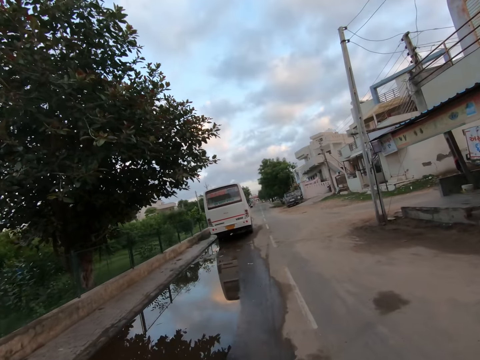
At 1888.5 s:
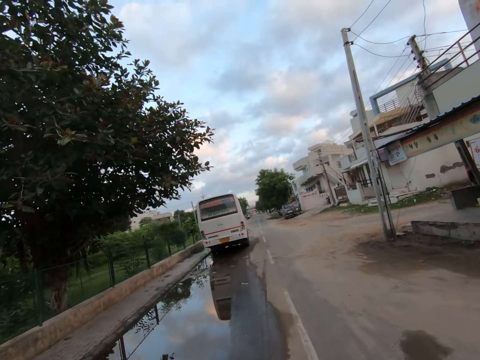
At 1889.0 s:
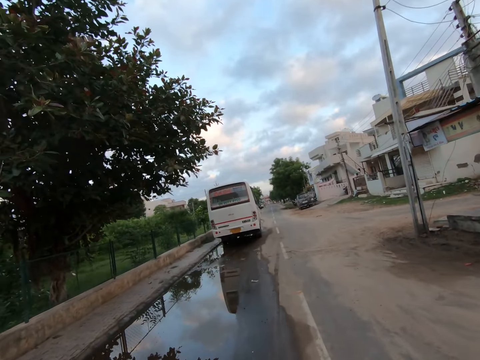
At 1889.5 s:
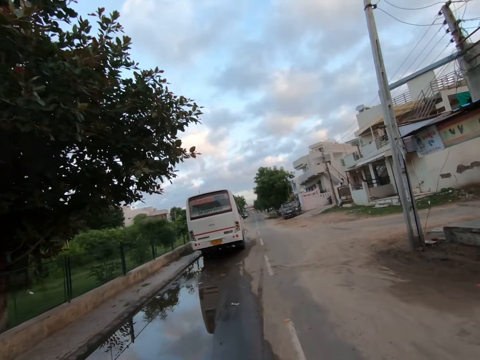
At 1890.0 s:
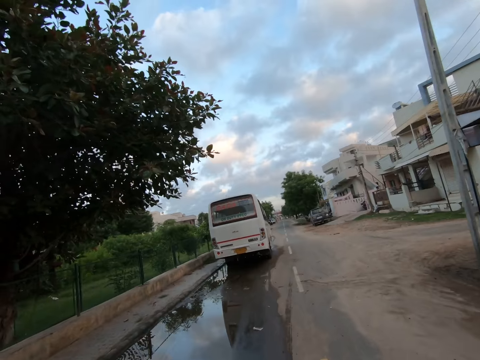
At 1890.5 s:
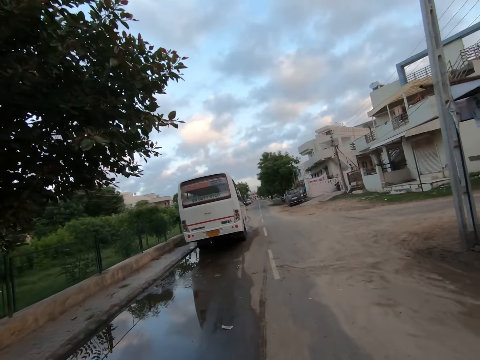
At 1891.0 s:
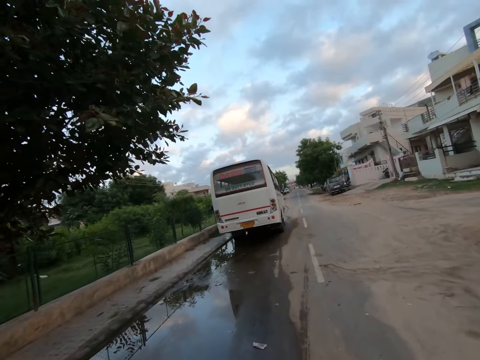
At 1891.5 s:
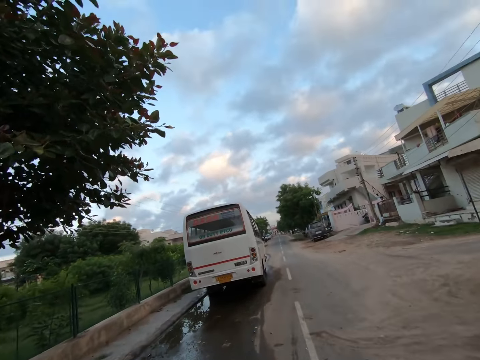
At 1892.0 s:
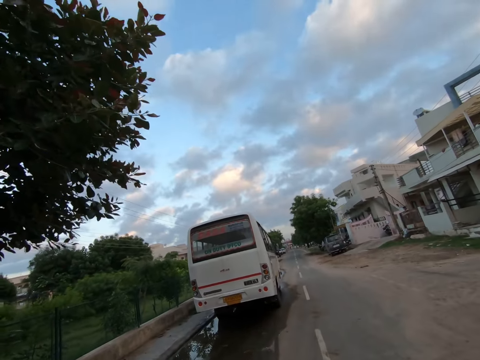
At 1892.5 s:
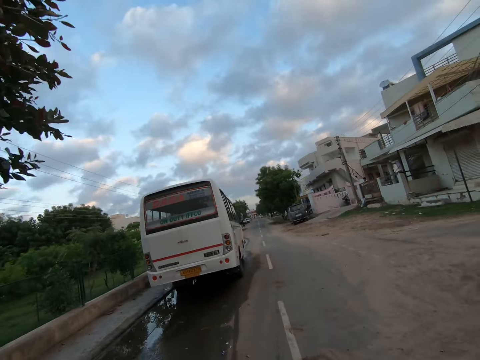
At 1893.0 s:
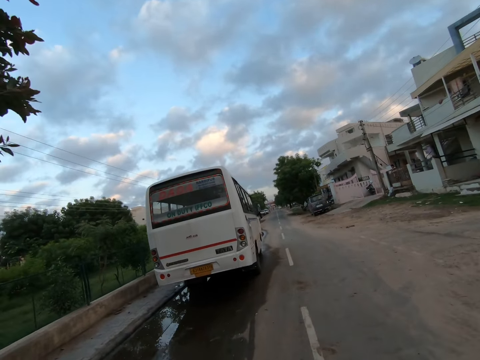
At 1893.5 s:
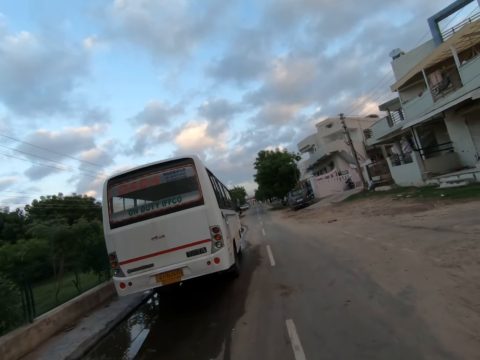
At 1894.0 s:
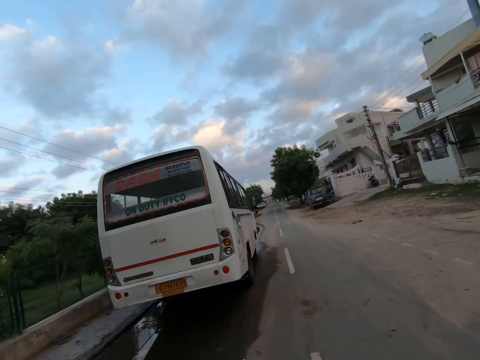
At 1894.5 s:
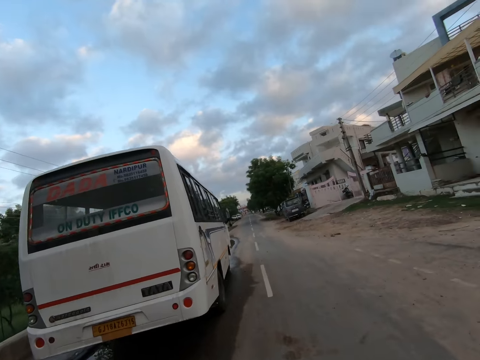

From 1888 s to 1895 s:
The camera wearer walks on the road.

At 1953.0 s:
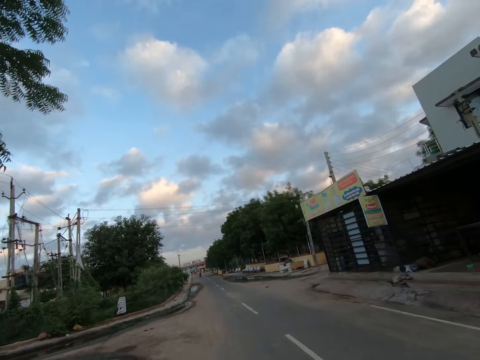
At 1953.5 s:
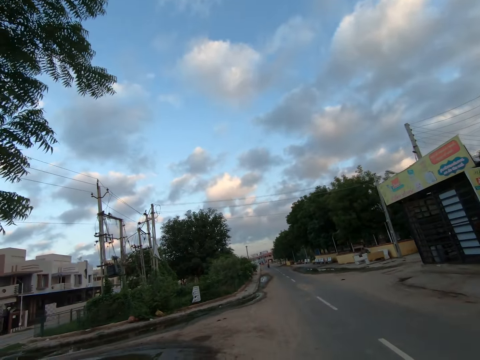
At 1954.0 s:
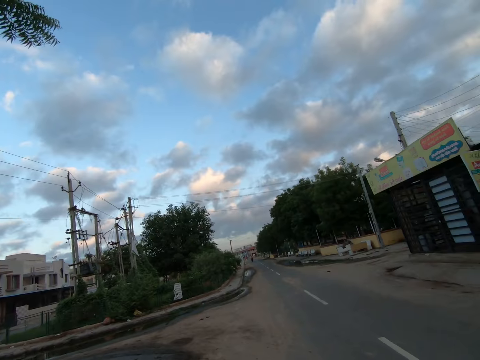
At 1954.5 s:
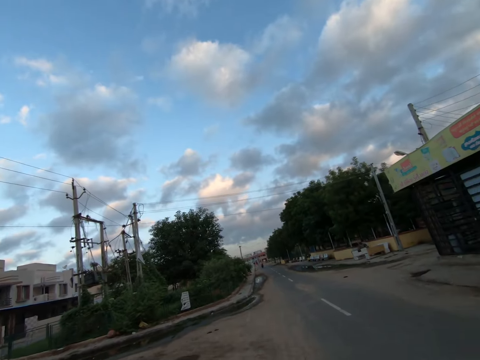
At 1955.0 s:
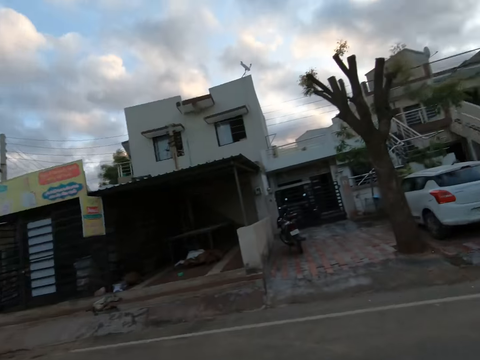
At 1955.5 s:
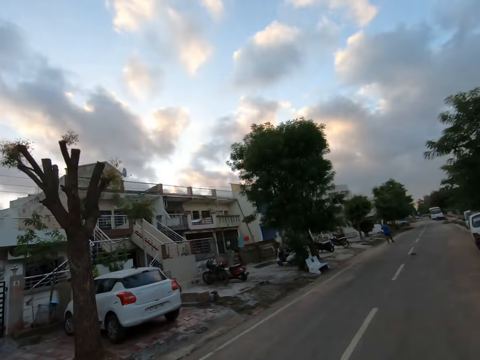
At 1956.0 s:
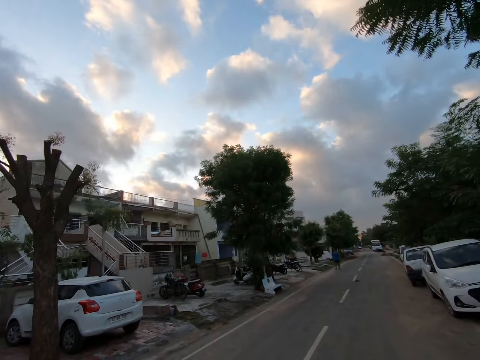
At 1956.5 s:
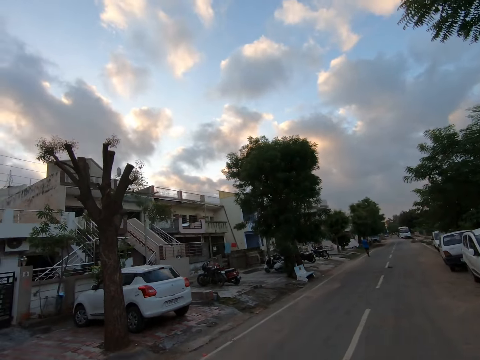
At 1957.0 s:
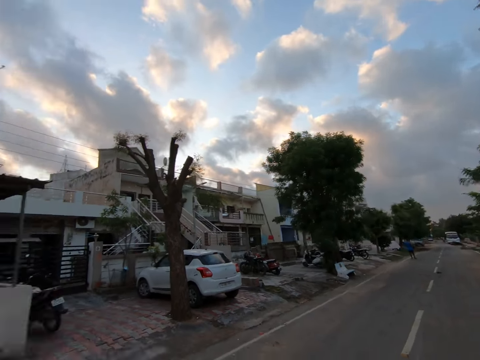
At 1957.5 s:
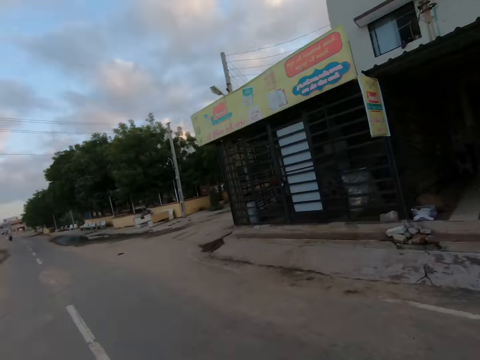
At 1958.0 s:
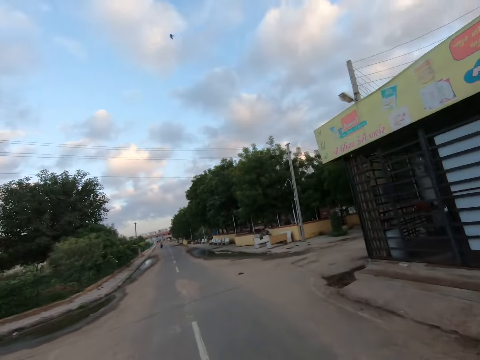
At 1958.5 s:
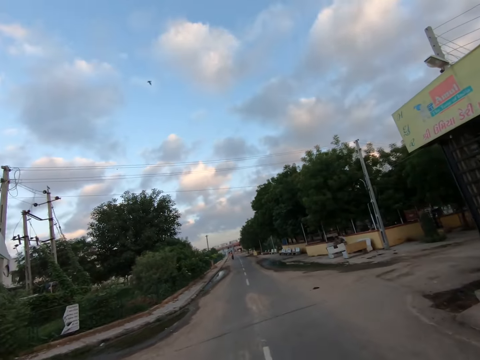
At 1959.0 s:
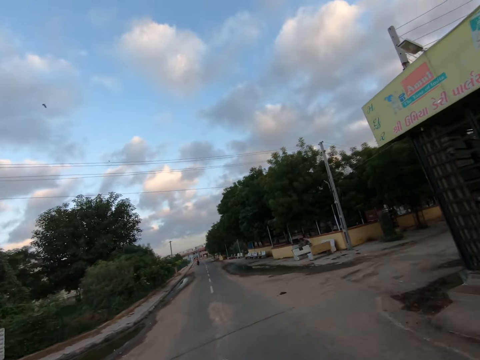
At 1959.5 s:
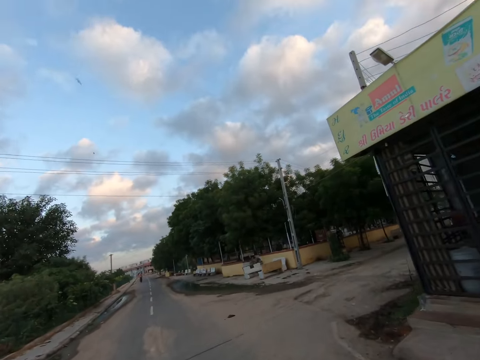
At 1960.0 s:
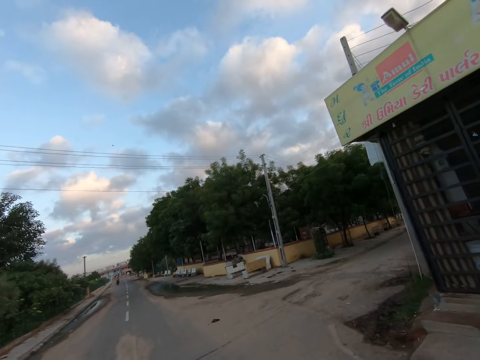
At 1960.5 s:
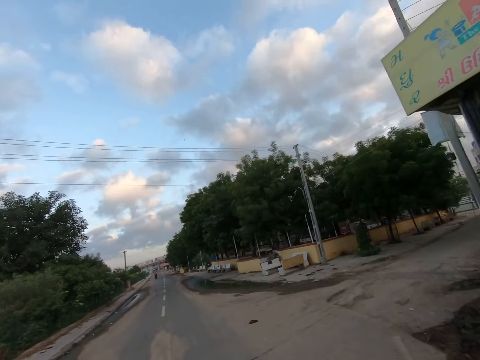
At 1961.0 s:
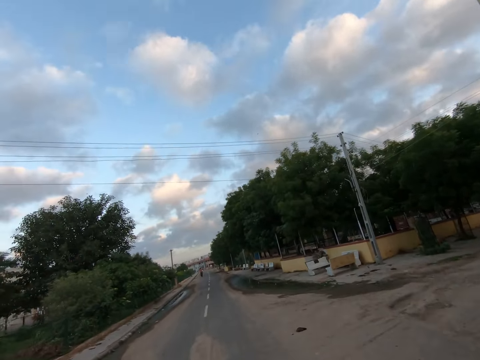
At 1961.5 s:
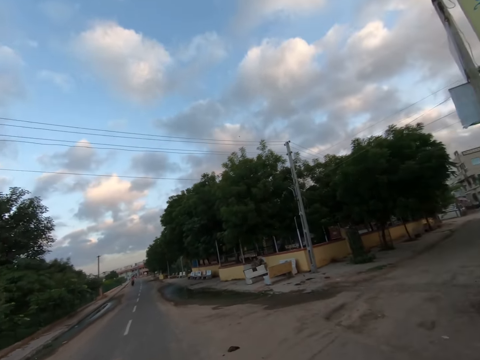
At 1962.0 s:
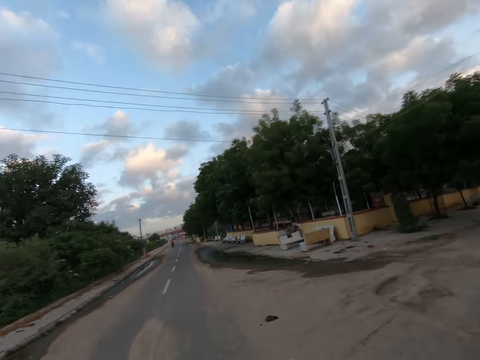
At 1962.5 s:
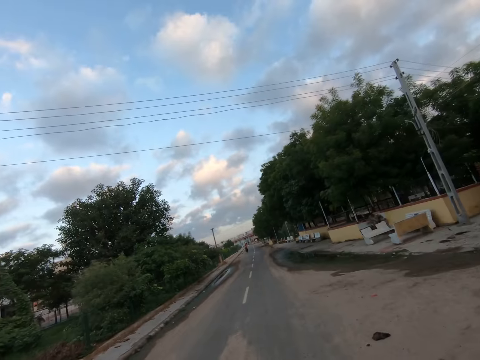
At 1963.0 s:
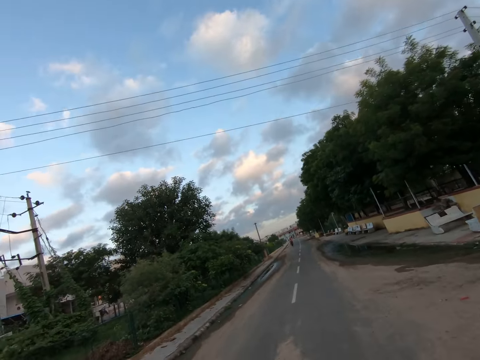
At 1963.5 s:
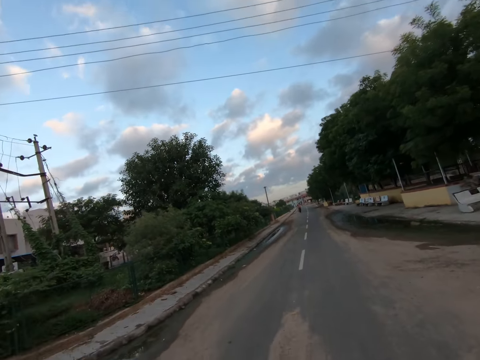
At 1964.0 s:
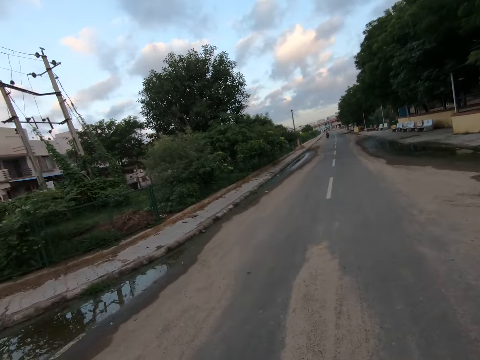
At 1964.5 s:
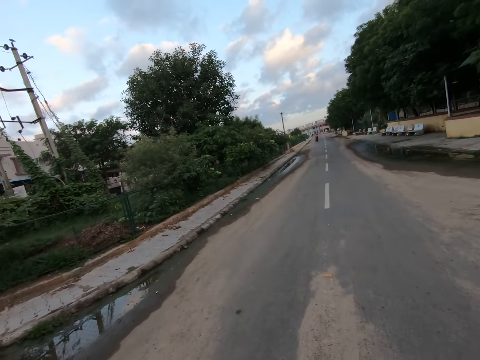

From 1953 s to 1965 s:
The camera wearer looks around. They walk on the road.

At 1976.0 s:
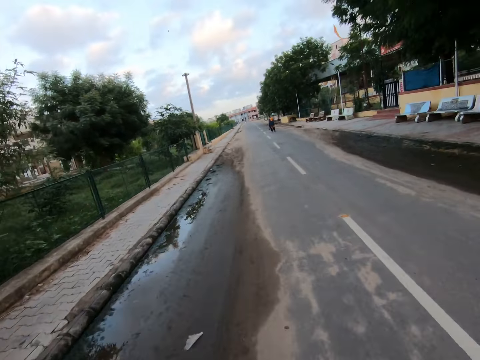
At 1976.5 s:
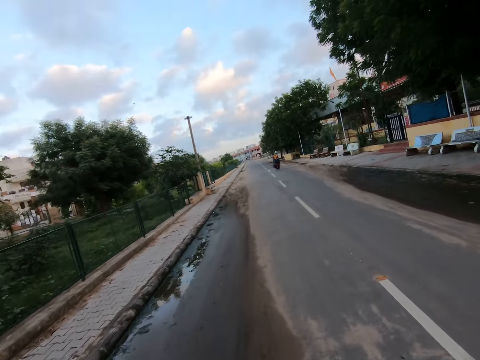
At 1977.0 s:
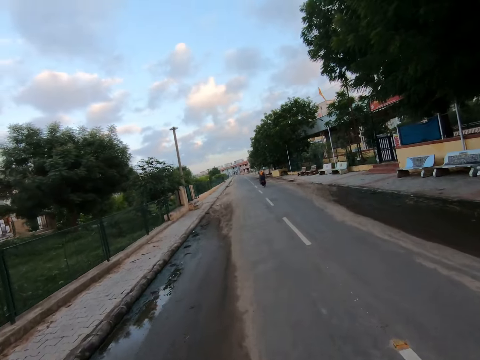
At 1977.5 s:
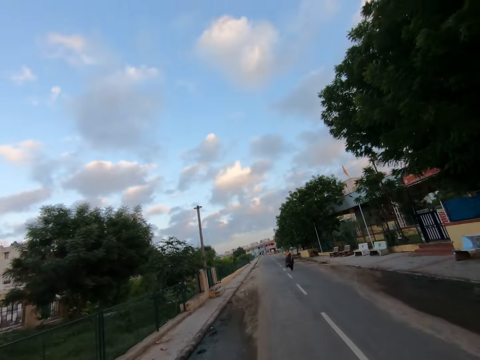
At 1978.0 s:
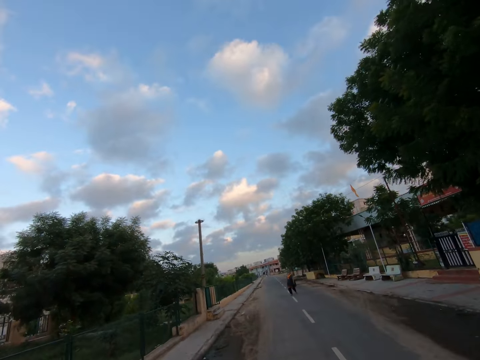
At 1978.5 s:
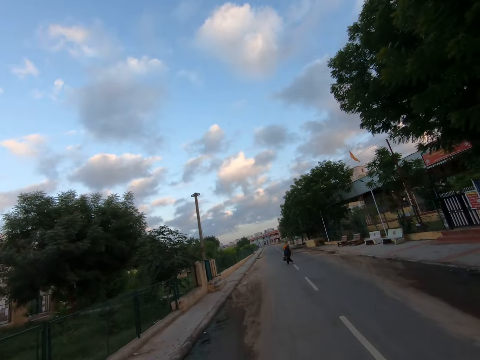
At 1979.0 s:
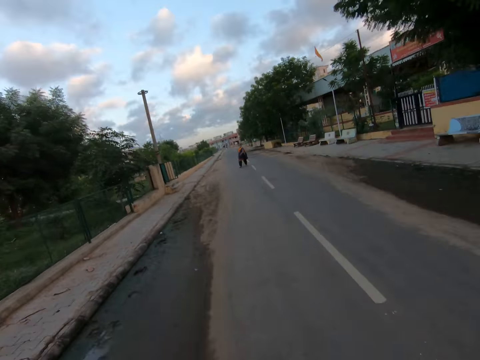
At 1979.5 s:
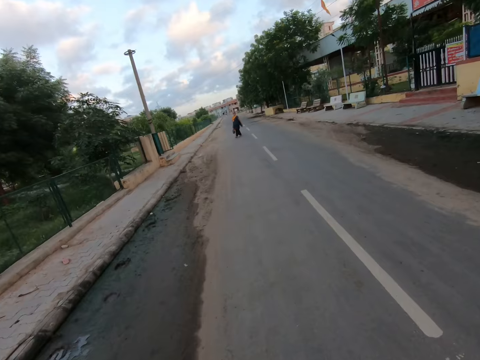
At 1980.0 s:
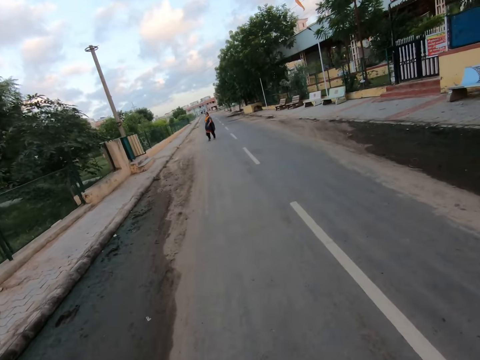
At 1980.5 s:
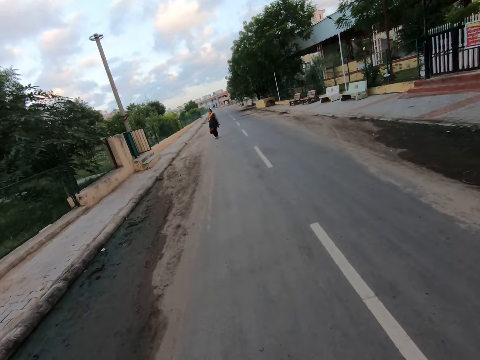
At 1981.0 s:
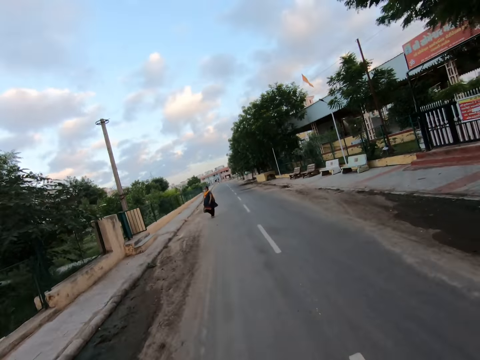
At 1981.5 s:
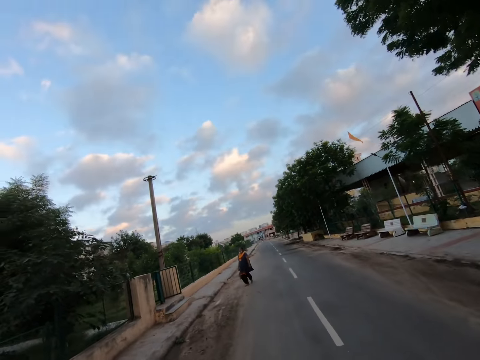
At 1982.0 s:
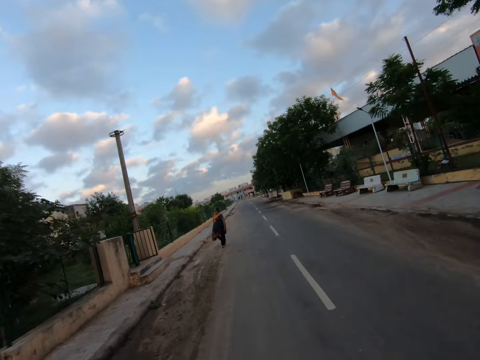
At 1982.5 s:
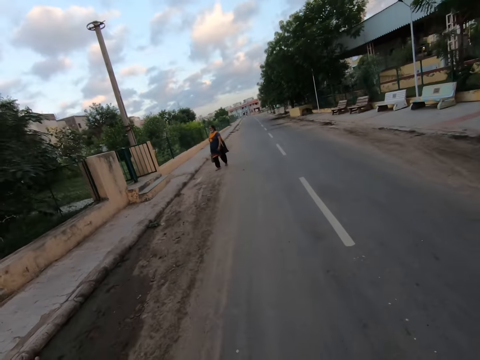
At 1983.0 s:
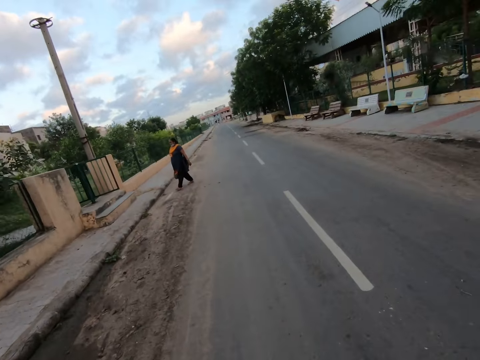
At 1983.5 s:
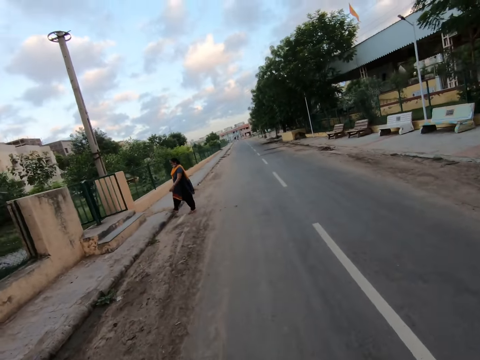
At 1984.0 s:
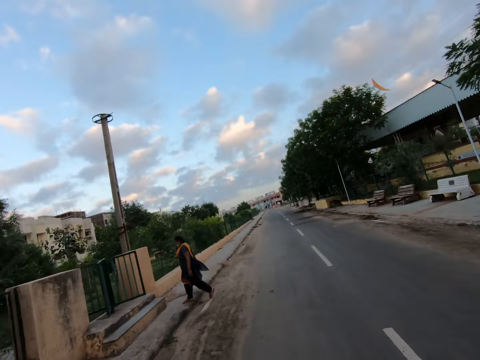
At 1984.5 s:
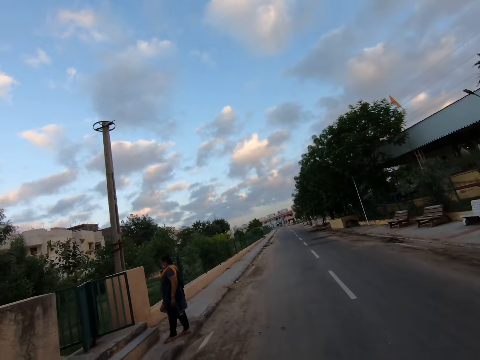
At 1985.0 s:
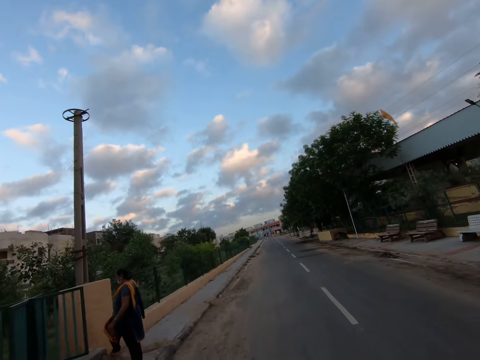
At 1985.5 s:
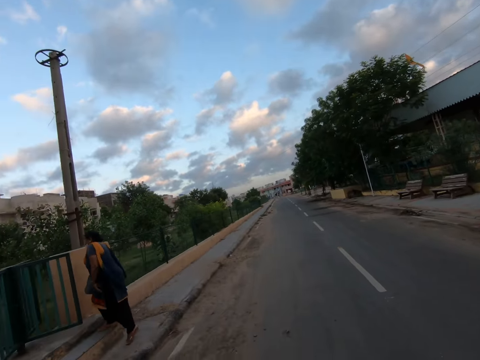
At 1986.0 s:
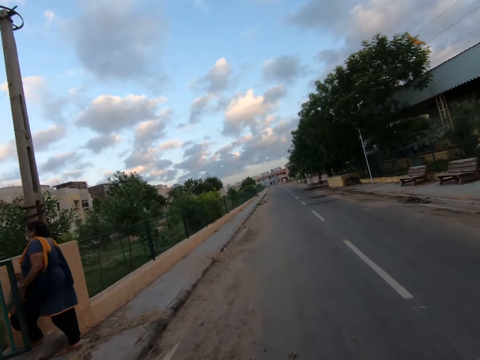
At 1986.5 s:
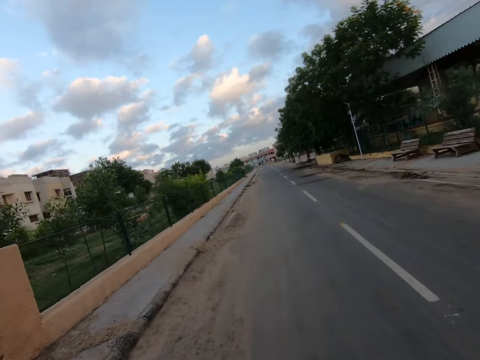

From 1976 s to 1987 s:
A woman walks across the road. The woman walks towards a garden. The camera wearer walks past the woman.
